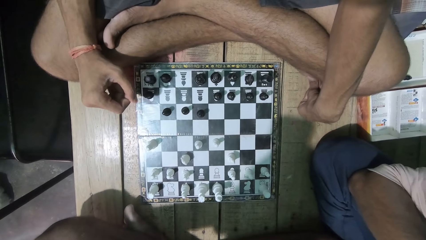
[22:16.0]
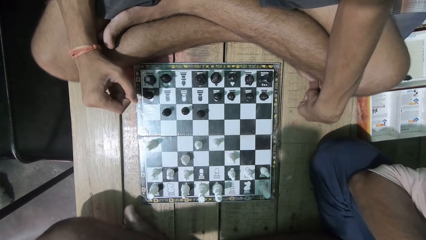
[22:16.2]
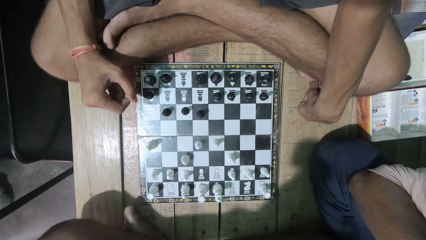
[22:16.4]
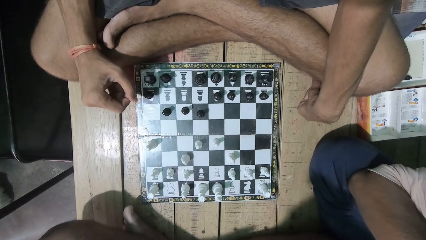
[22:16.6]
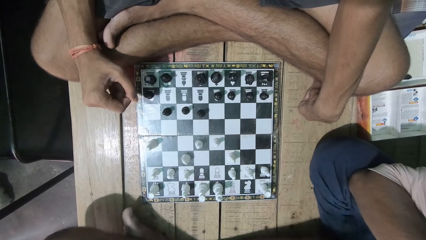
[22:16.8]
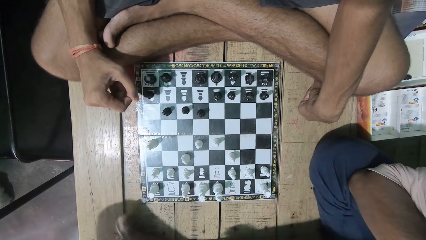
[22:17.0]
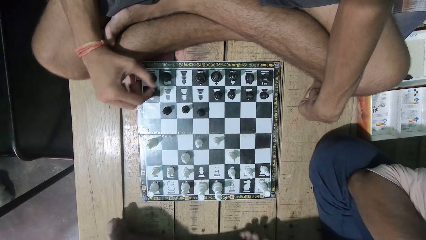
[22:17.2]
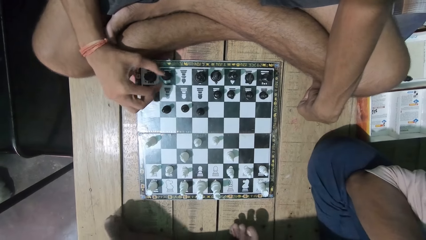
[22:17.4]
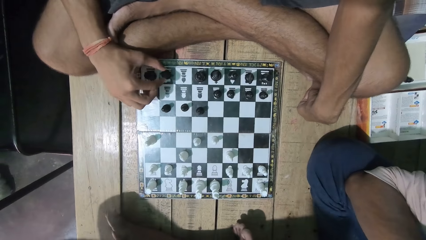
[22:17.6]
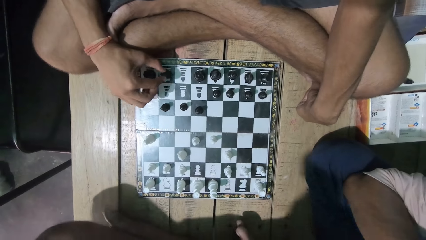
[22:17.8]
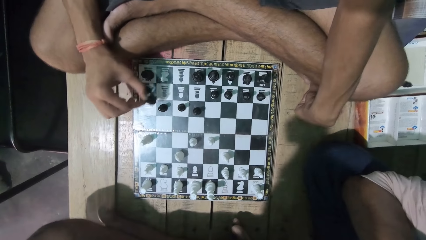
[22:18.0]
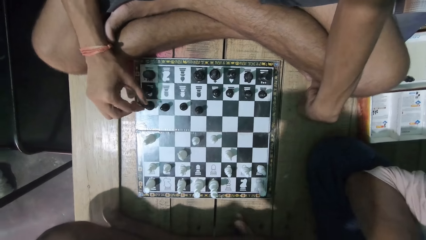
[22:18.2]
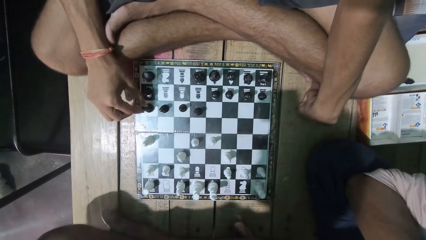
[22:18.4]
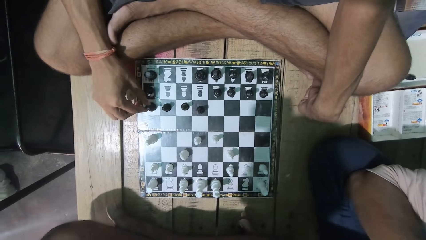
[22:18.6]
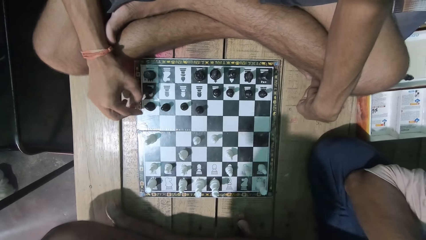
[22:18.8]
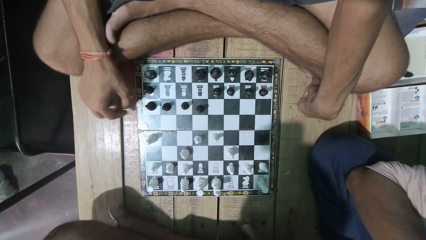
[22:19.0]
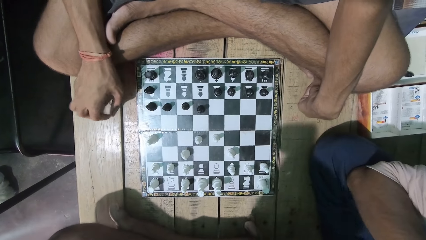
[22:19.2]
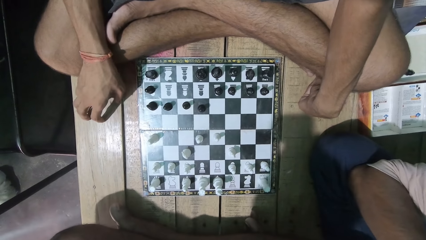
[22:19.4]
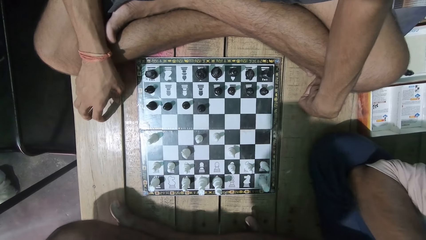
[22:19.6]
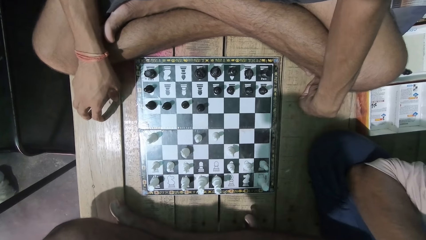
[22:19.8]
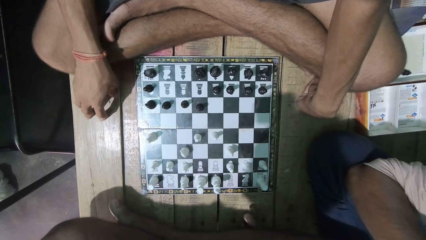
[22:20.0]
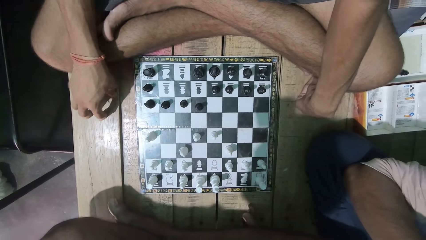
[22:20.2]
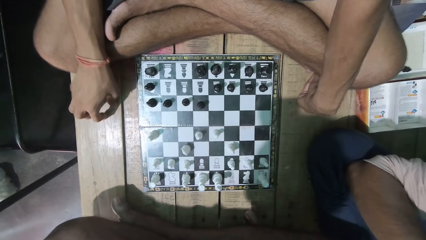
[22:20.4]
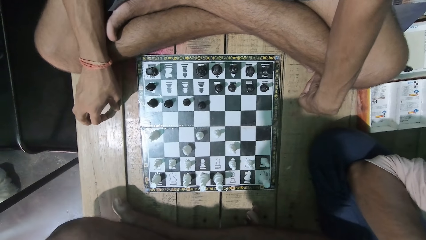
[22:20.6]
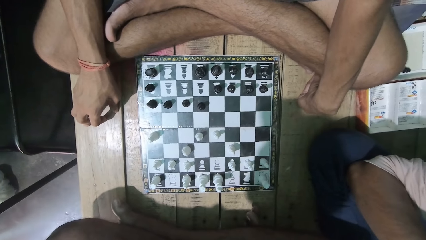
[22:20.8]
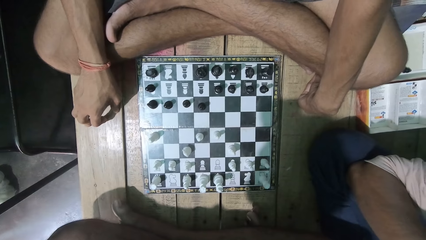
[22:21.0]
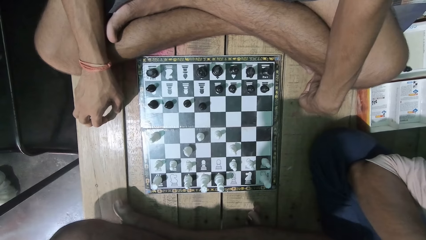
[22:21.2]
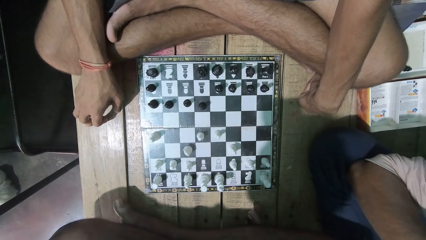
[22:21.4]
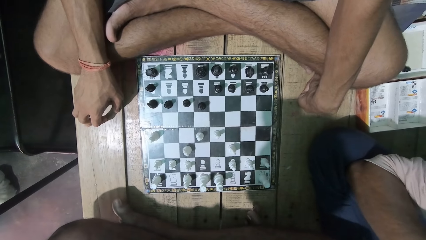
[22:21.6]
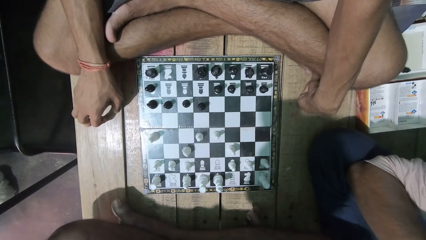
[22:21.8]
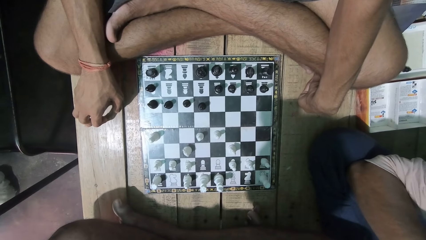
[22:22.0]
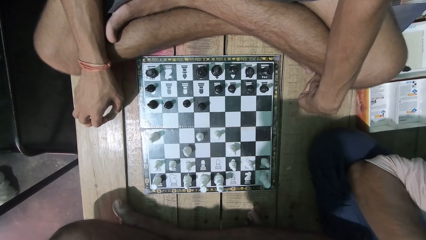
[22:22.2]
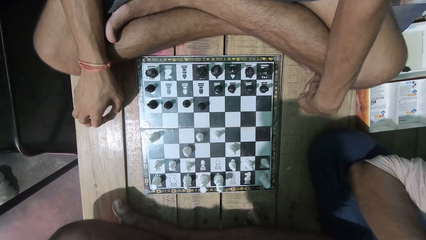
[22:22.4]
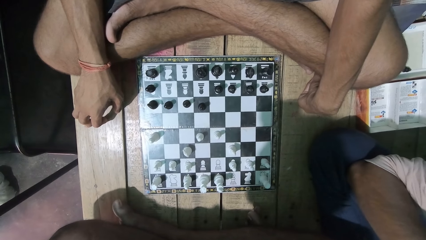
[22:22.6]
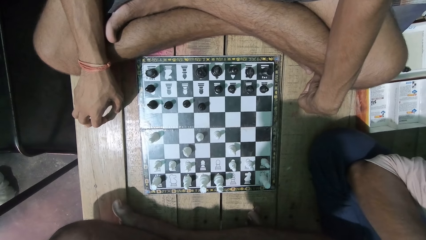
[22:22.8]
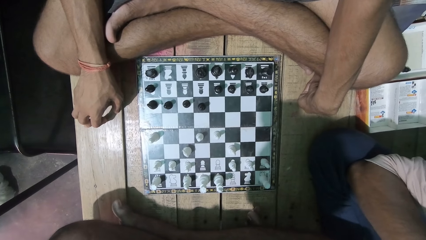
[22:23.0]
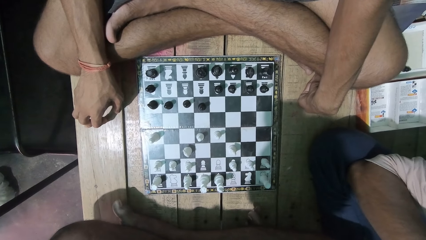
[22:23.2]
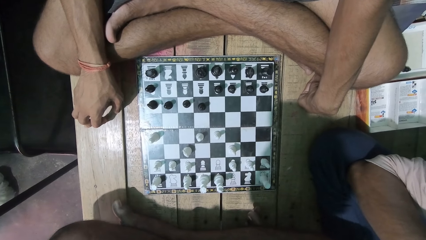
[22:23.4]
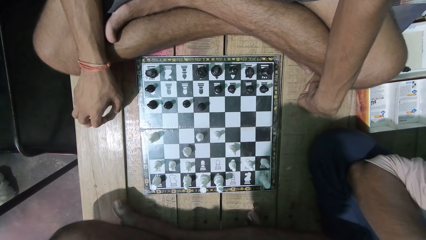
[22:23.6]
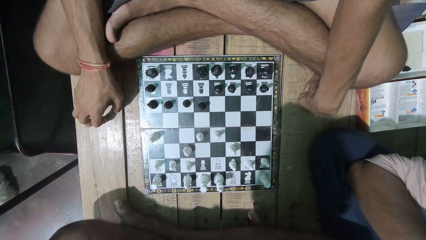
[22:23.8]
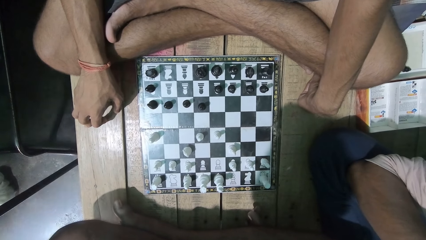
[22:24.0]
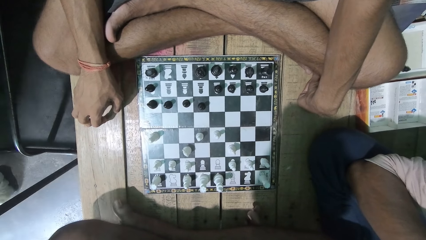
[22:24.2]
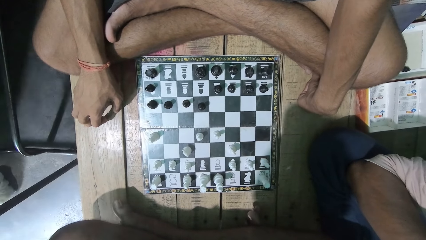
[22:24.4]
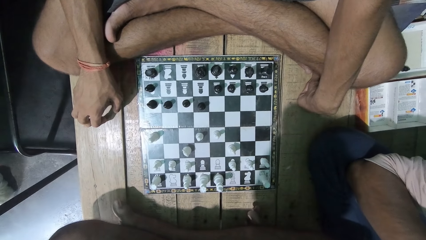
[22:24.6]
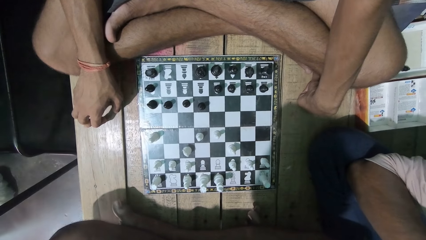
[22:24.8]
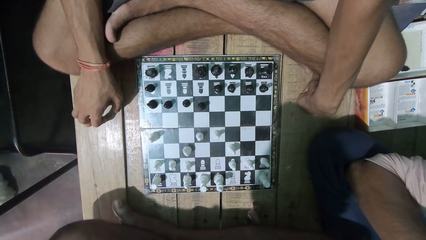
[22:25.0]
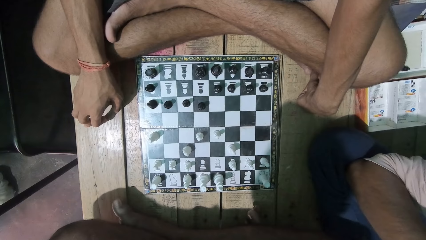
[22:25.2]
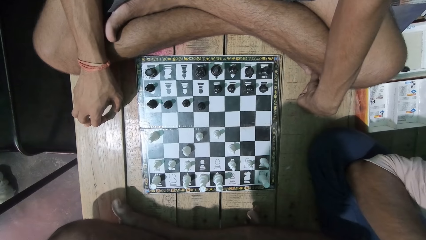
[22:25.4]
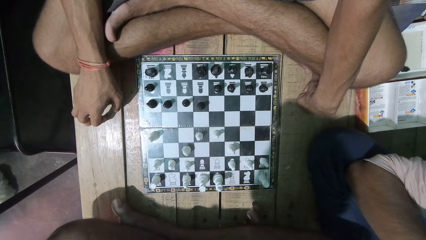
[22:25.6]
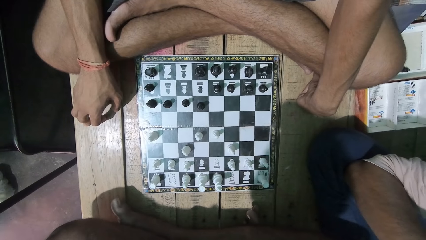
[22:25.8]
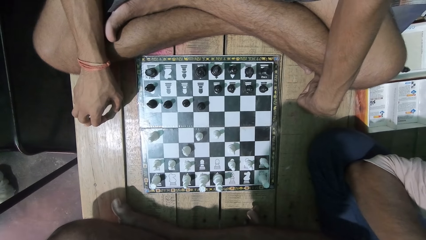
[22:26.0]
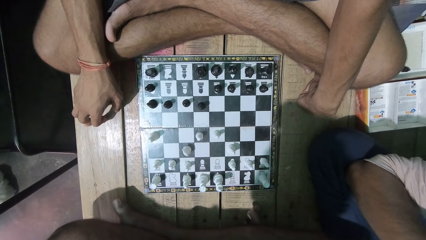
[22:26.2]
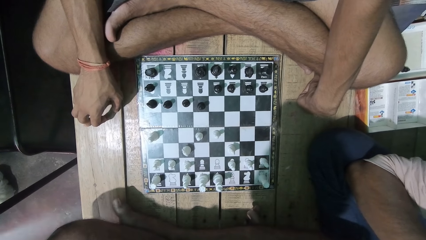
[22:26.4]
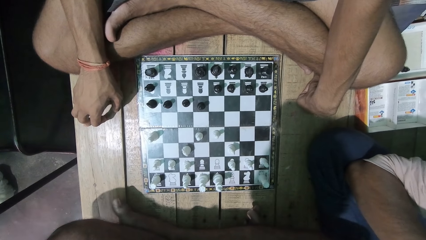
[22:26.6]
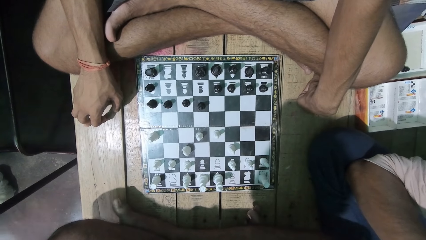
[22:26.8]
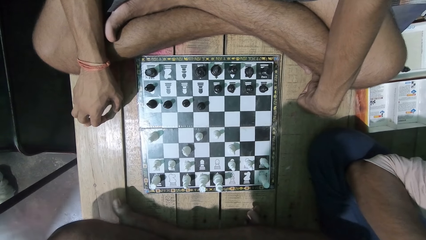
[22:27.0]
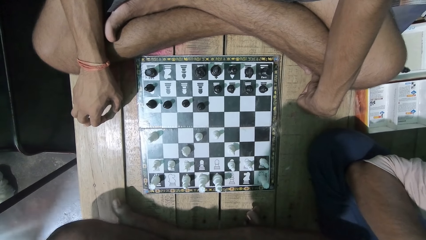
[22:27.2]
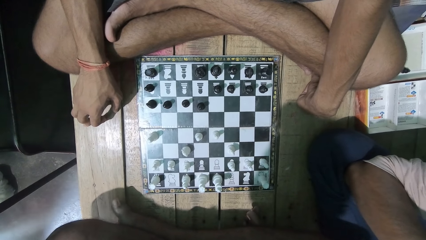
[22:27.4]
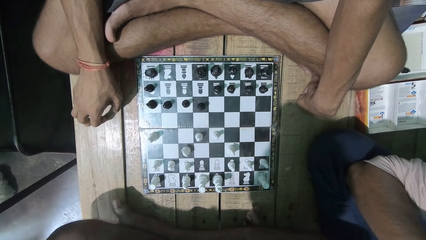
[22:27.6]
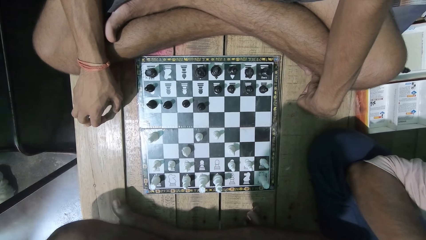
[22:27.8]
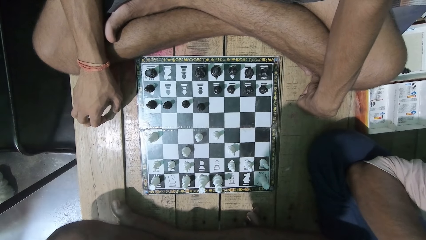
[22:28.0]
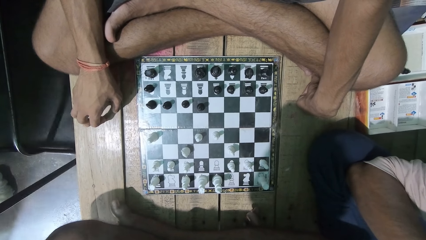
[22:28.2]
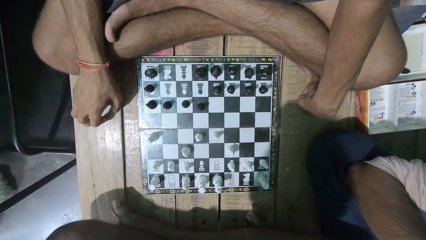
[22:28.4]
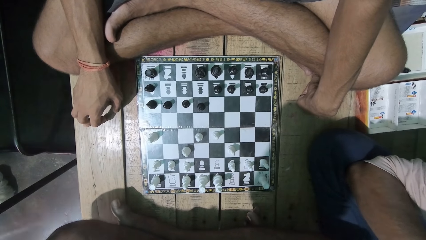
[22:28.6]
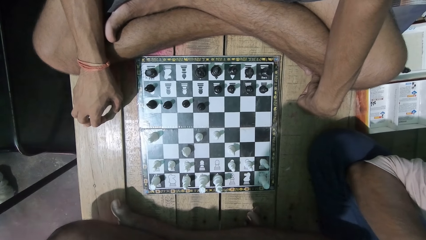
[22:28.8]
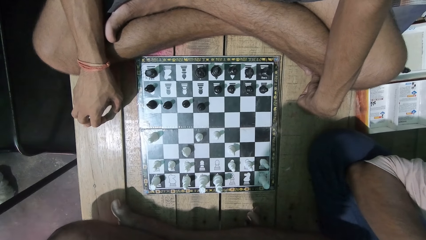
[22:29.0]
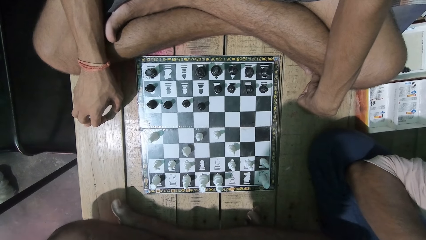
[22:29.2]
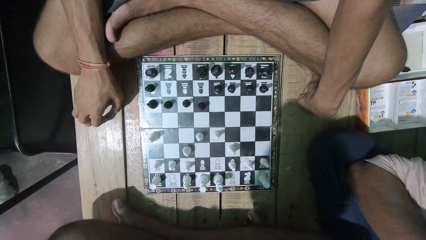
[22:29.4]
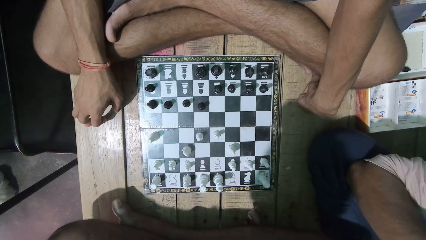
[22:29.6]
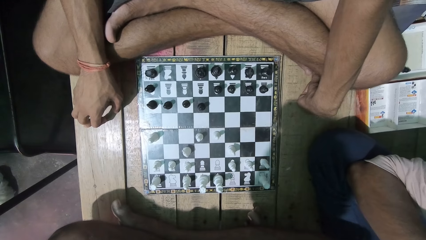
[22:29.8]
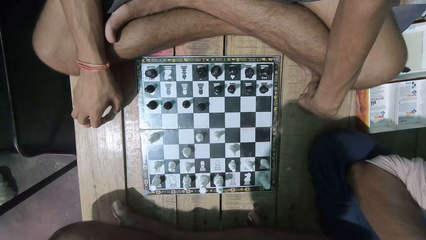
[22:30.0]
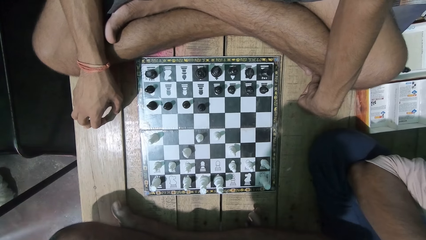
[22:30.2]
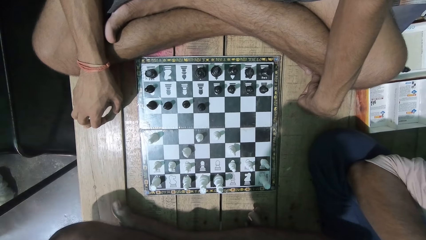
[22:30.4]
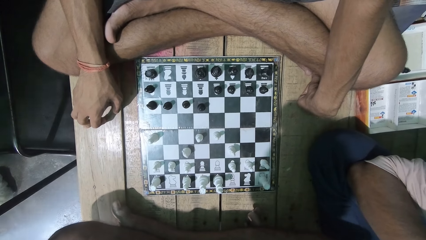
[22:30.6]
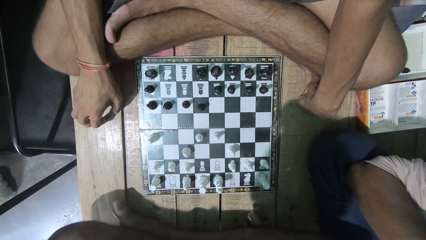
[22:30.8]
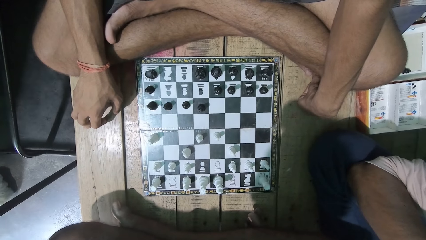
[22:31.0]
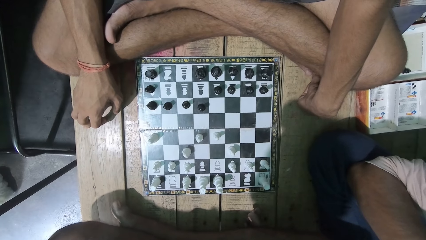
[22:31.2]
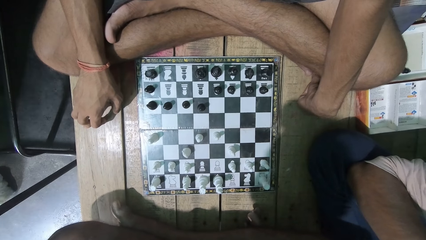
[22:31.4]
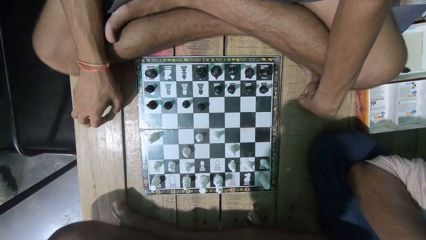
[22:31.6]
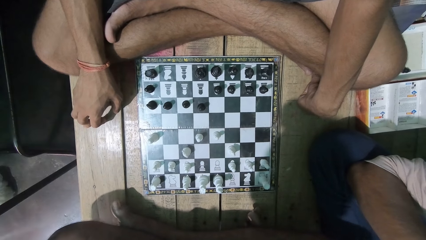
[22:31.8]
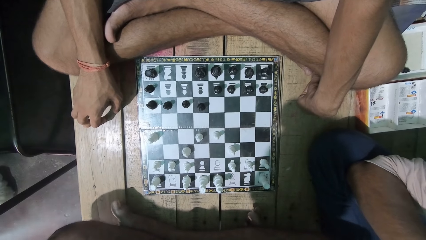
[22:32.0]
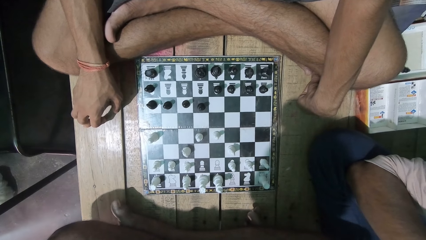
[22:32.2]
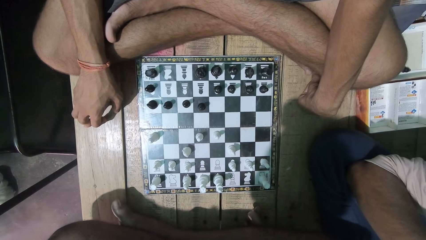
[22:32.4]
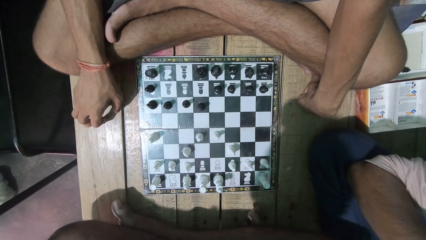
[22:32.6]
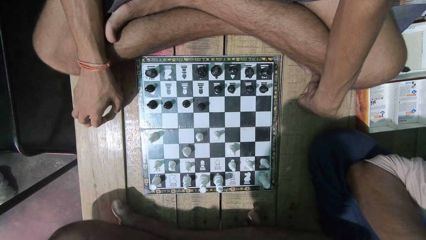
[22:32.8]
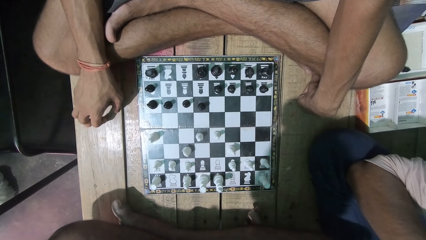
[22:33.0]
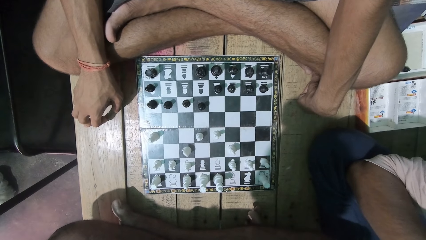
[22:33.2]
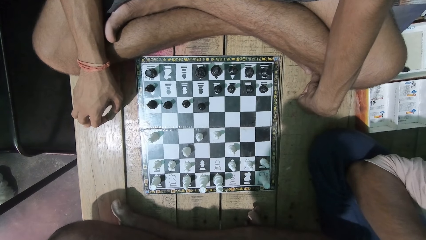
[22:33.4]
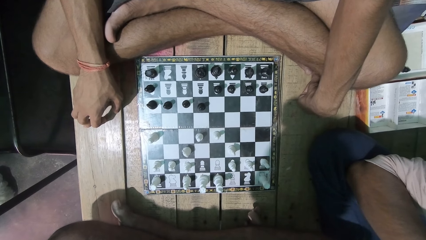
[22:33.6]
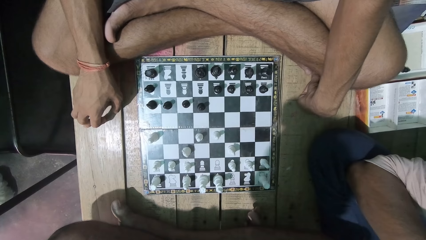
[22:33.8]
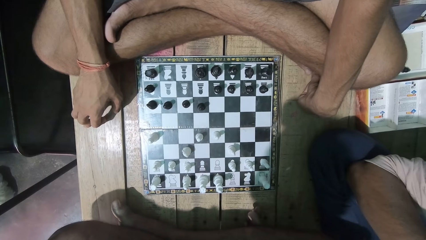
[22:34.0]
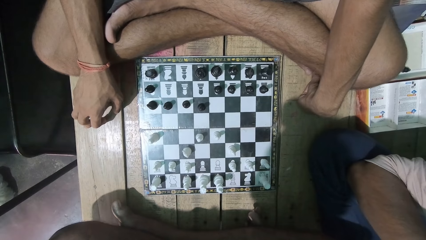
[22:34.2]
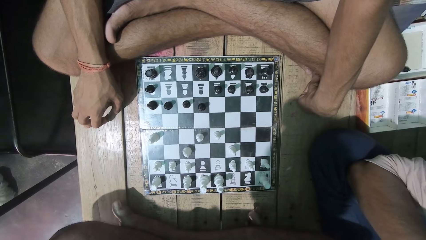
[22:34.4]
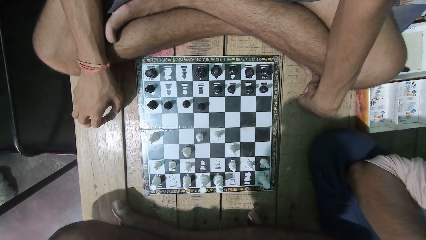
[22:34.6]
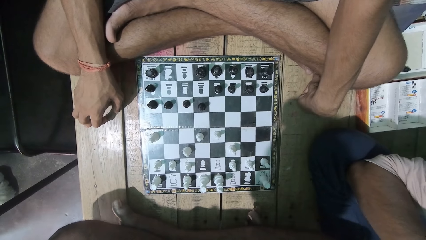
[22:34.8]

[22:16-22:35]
The camera wearer plays the chess game. They look at the chess game with a man.
